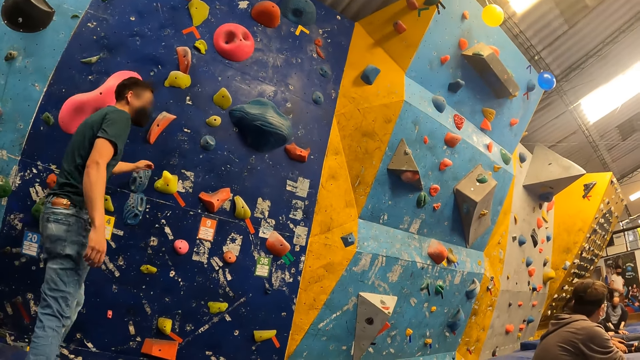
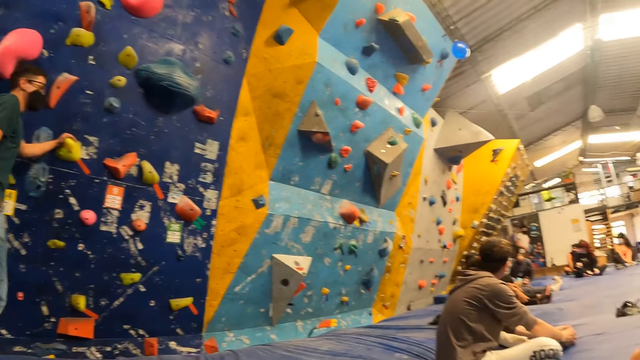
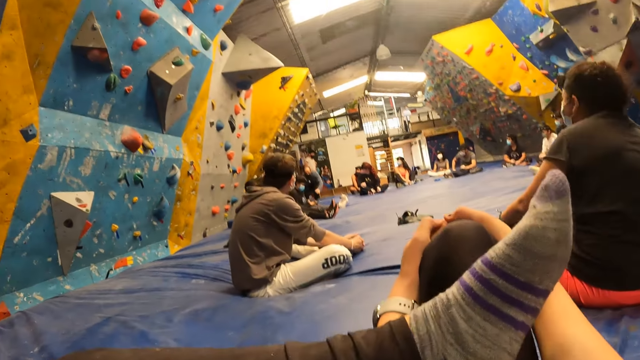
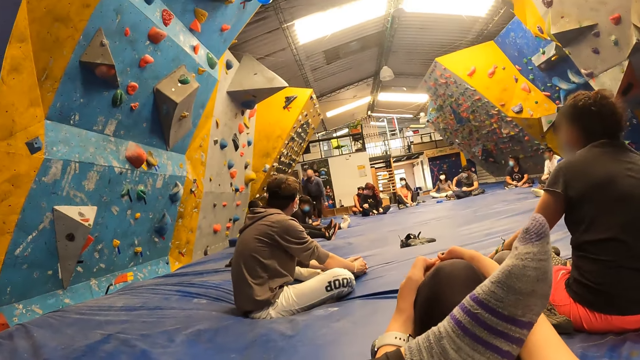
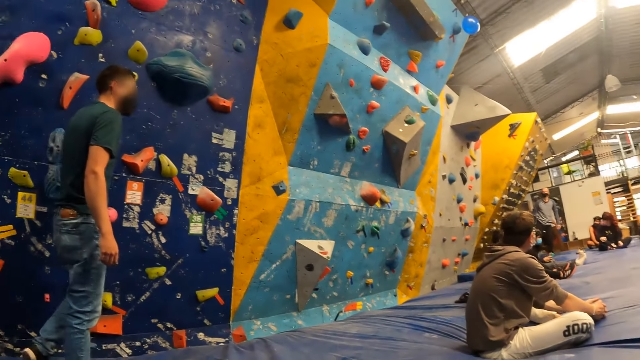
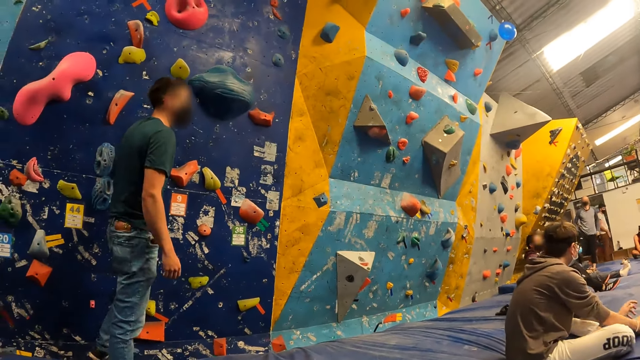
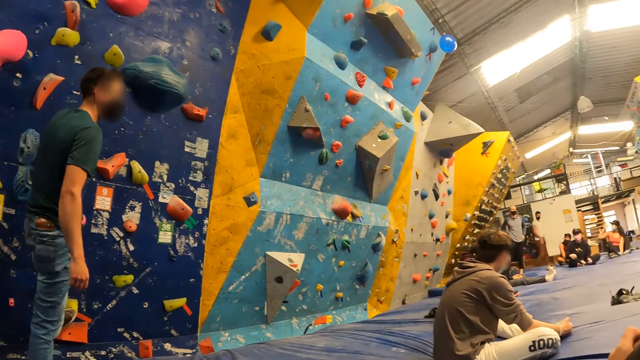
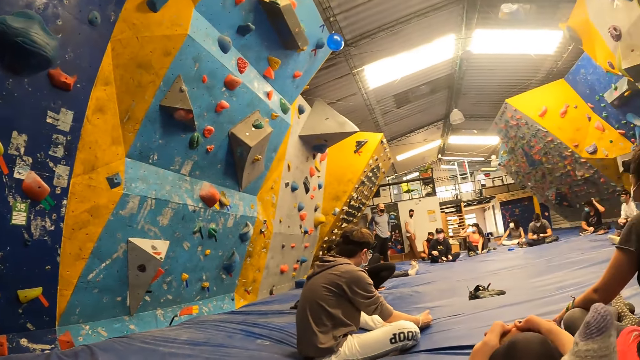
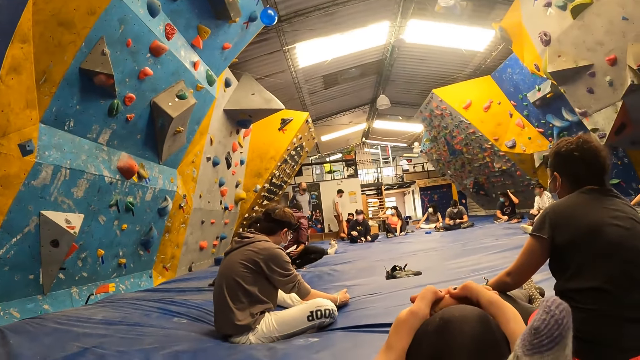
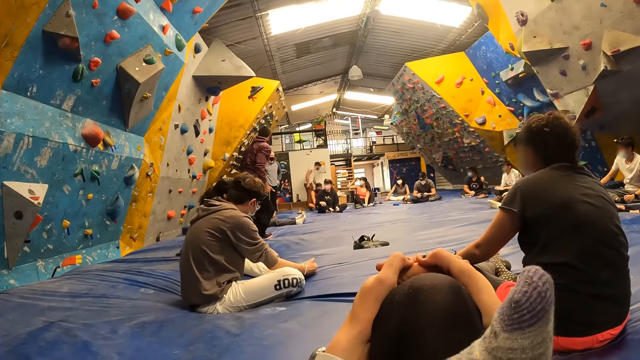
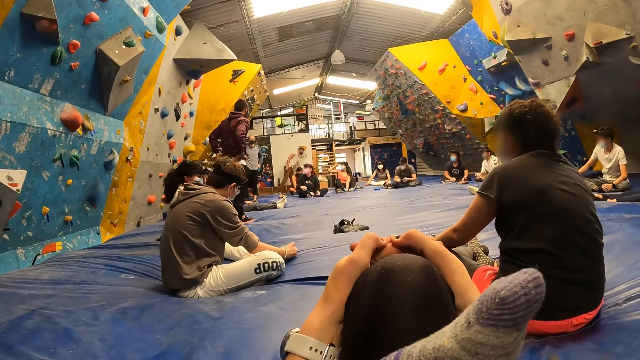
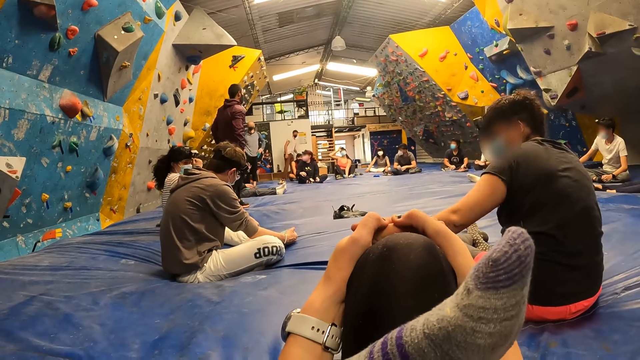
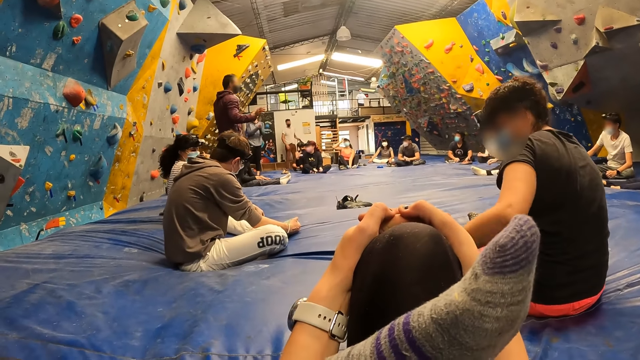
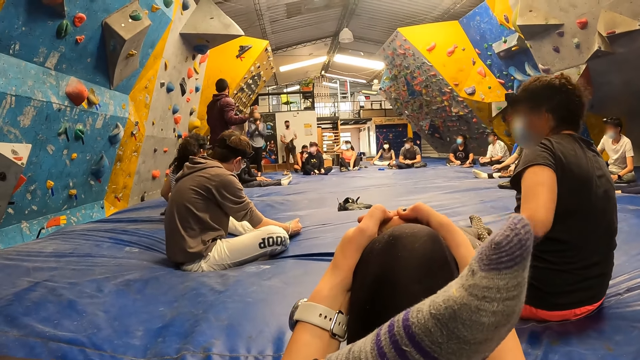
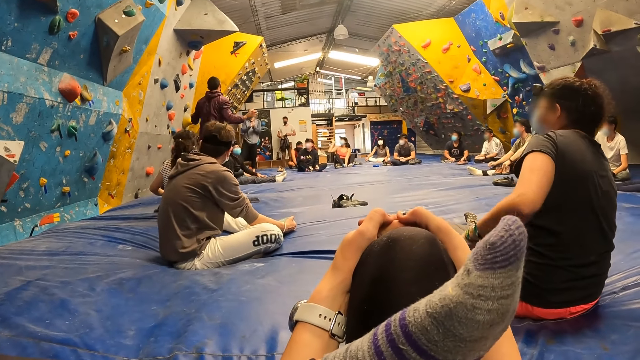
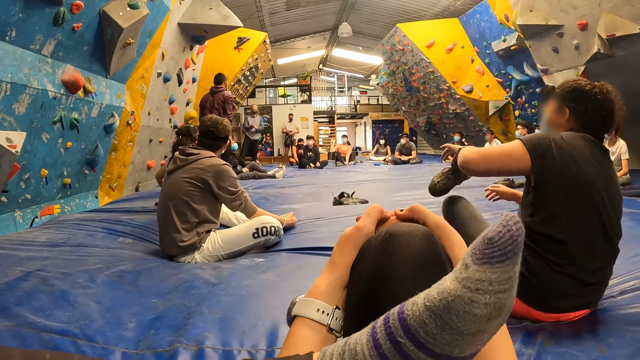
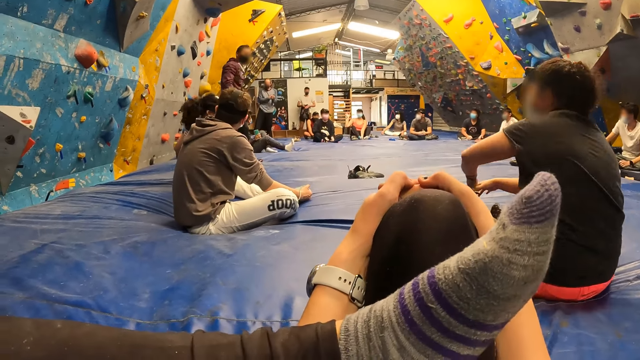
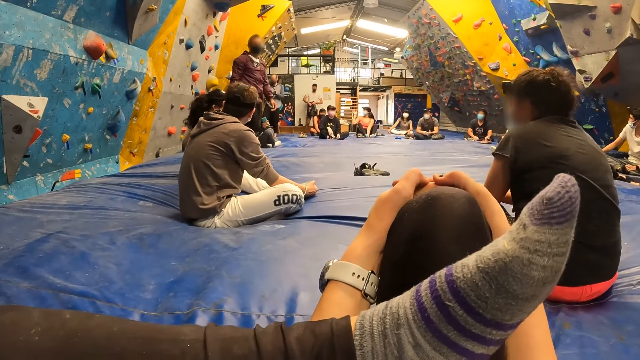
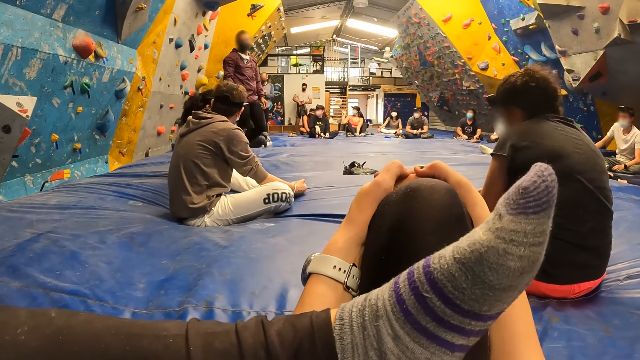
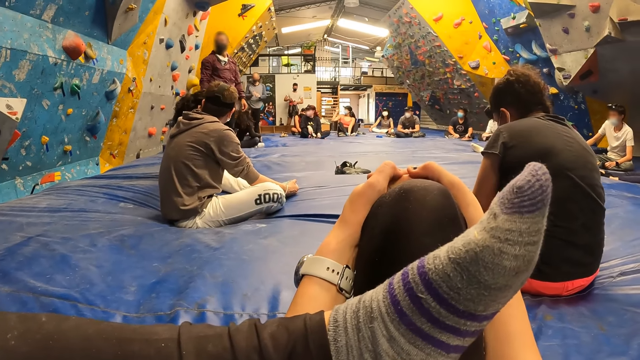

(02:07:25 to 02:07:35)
A man puts his left hand on a climbing hold on the wall. The camera wearer looks around, looks at the leg, looks at the man, and looks around.

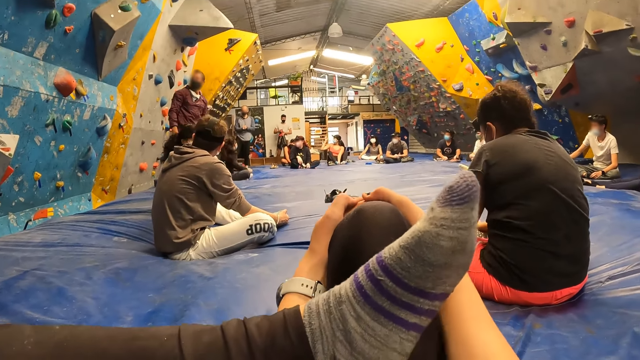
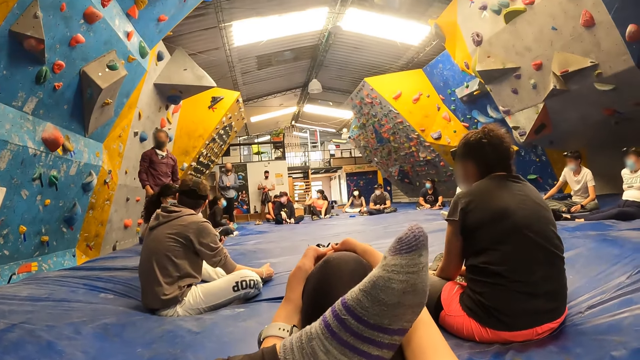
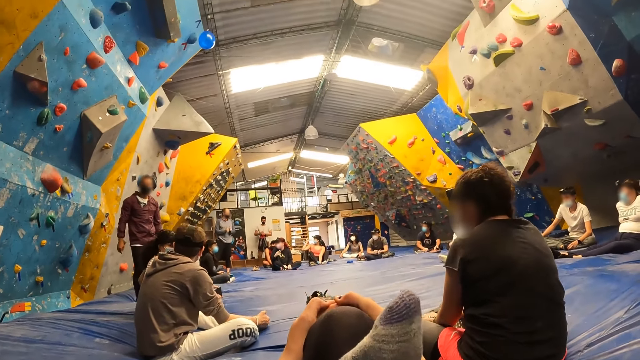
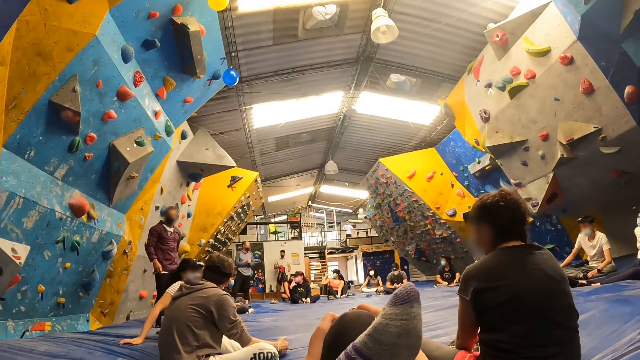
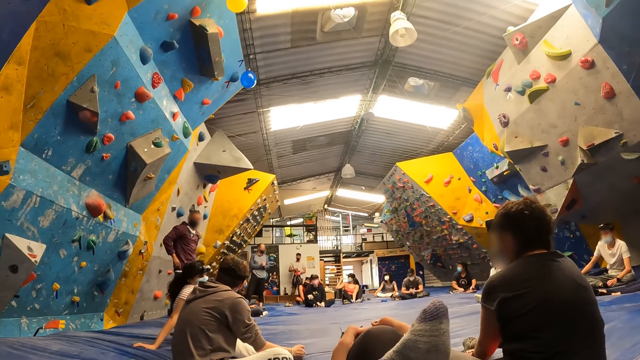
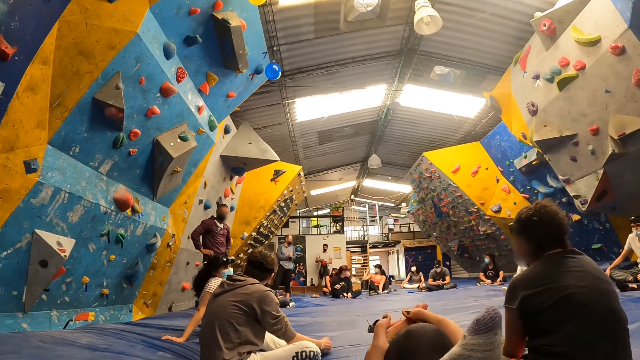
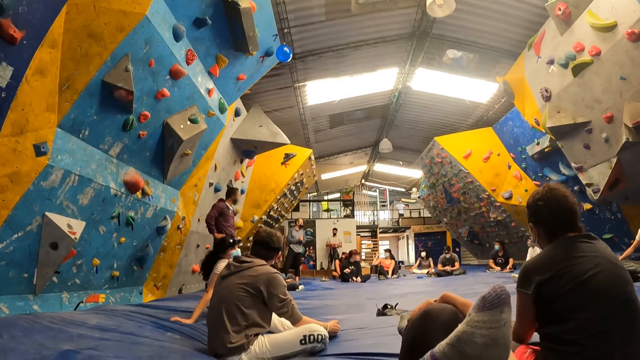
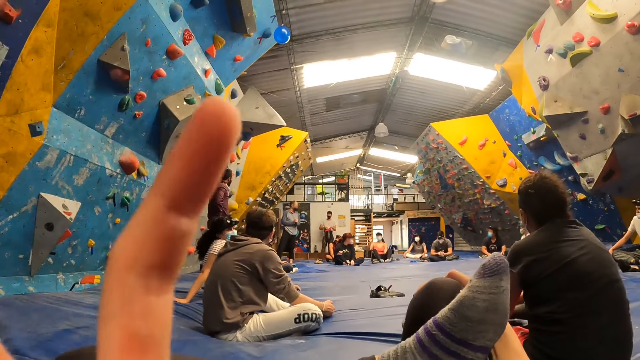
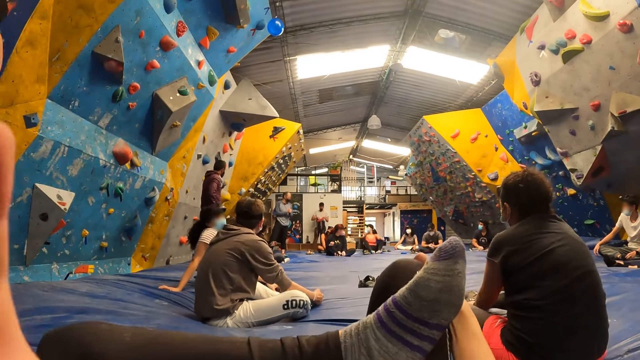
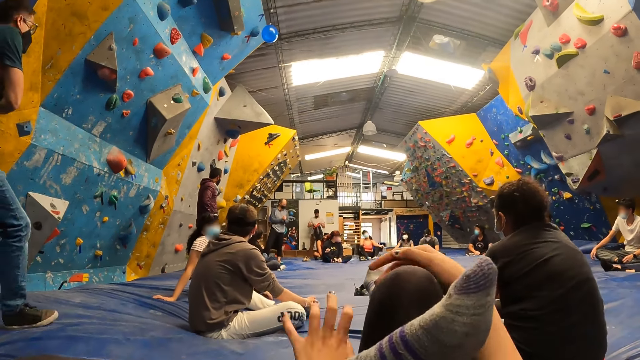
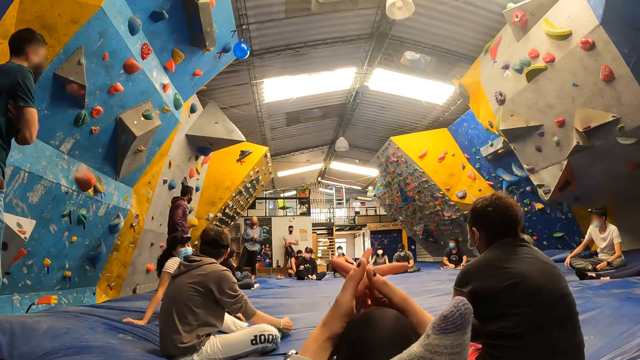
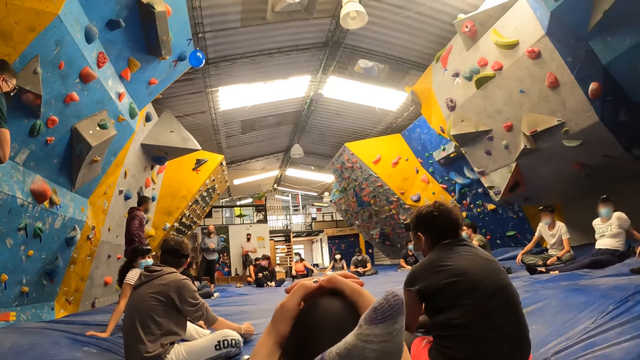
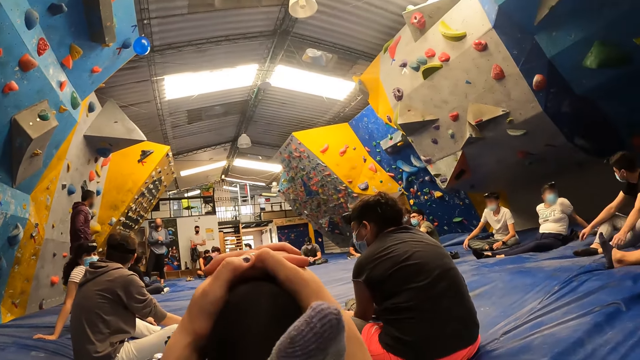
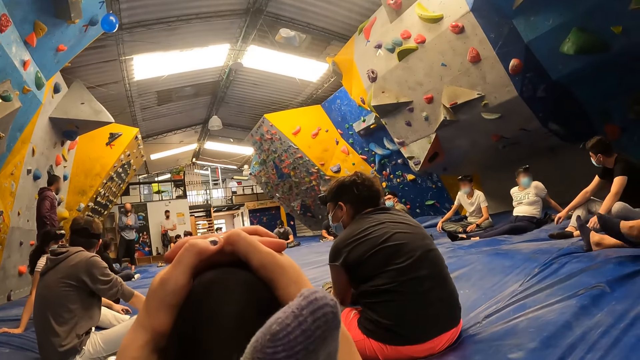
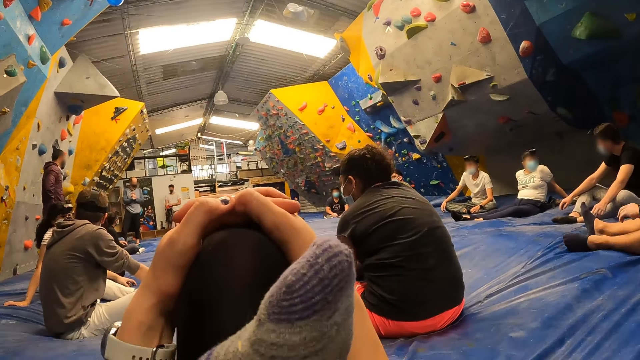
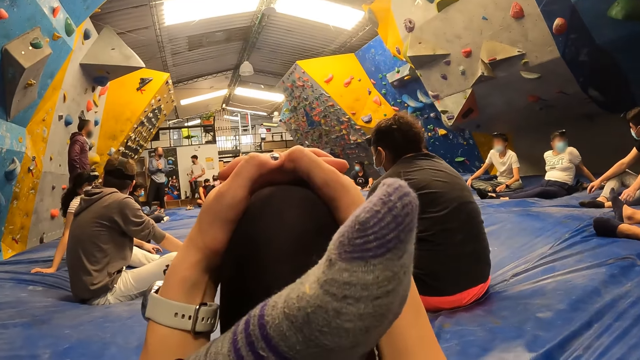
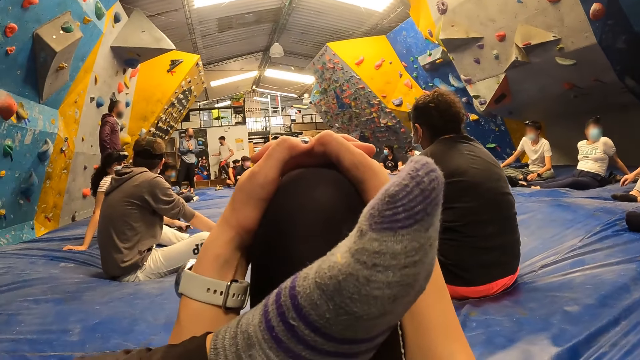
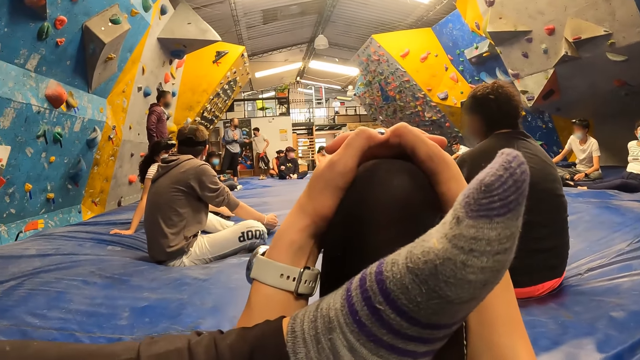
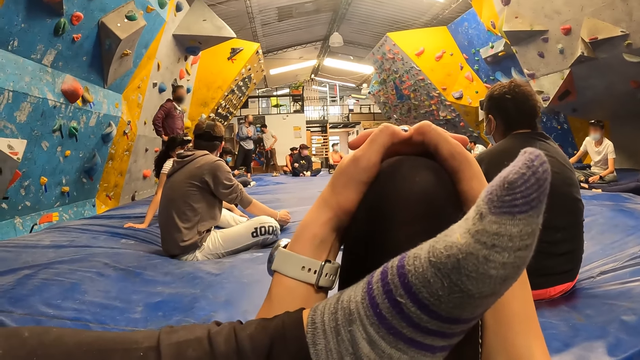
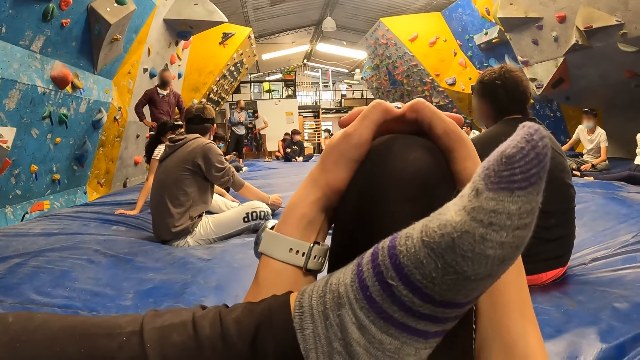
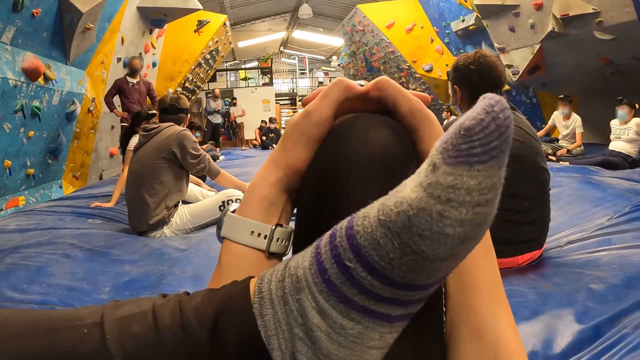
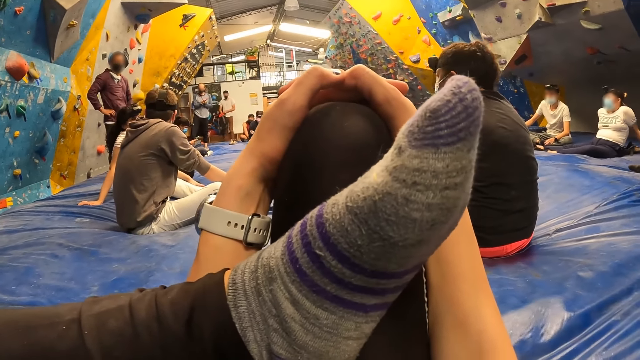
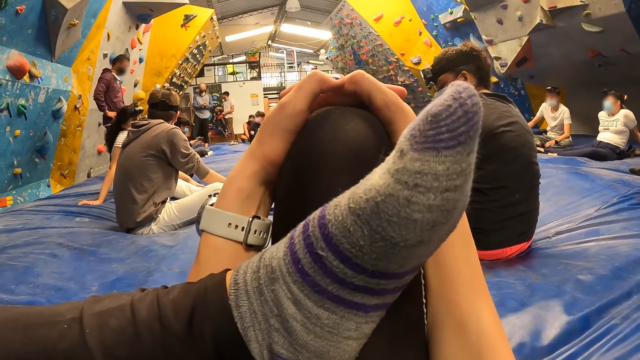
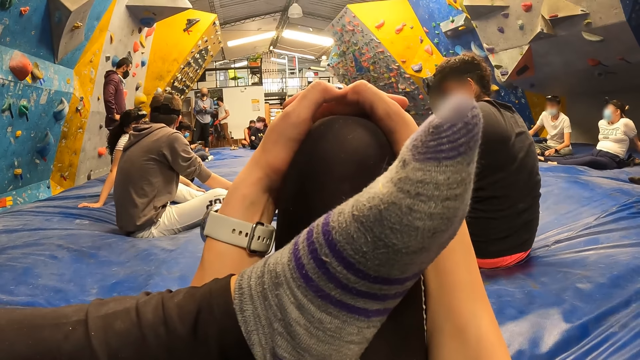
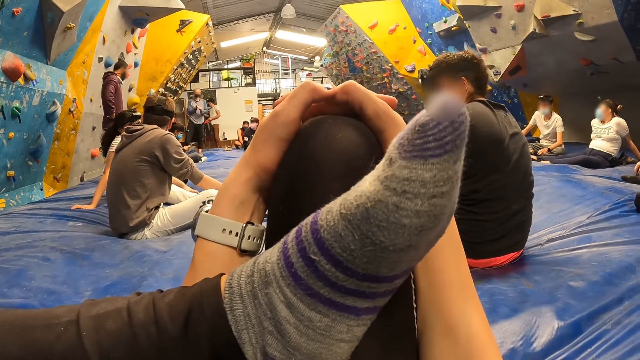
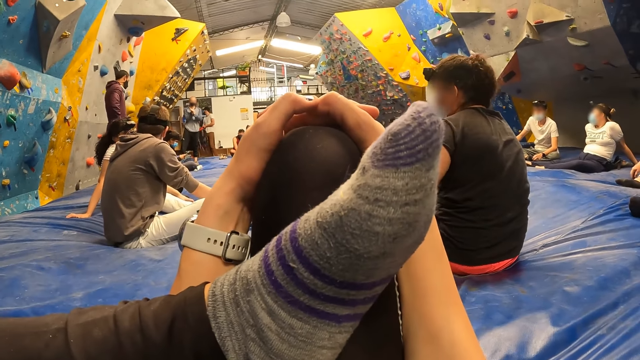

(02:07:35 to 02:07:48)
The camera wearer lowers the hand. They raise the hand. They hold hands together. They look around. Another man talks to the people in the facility.
